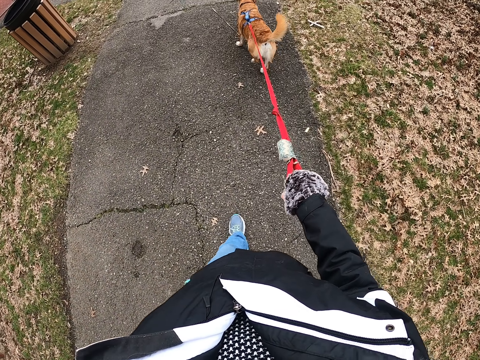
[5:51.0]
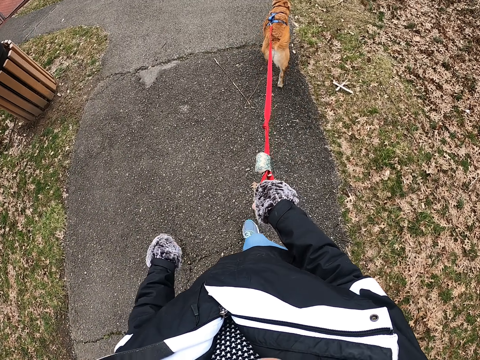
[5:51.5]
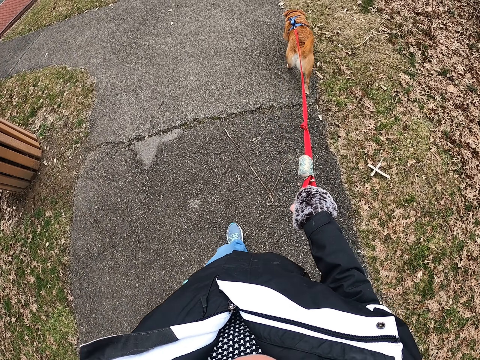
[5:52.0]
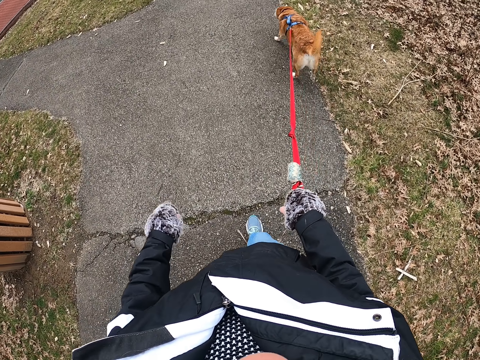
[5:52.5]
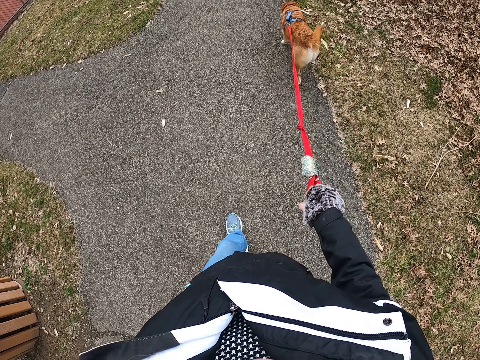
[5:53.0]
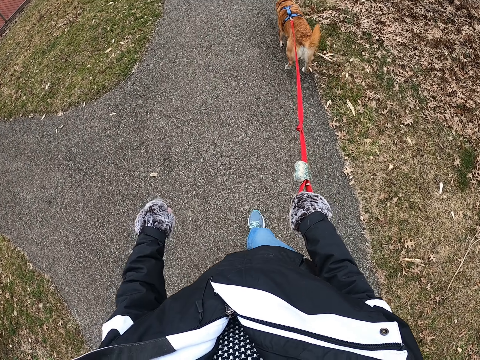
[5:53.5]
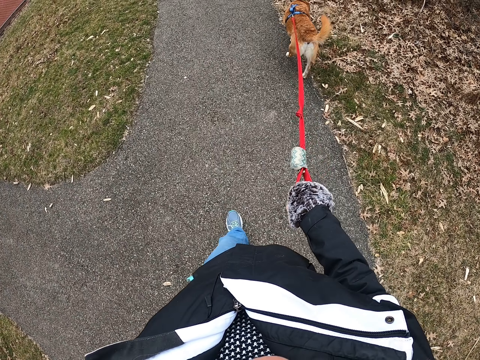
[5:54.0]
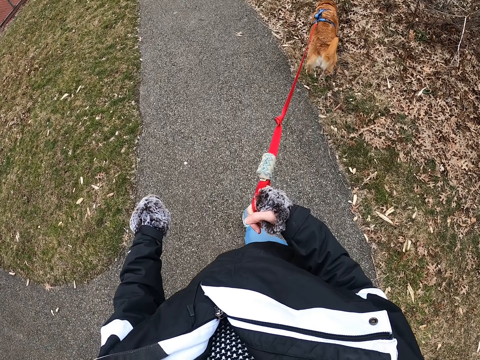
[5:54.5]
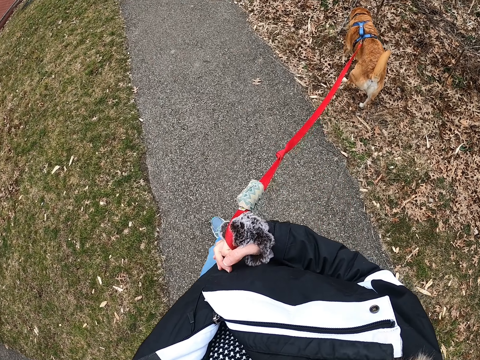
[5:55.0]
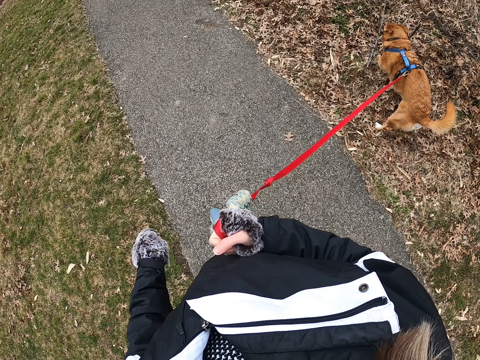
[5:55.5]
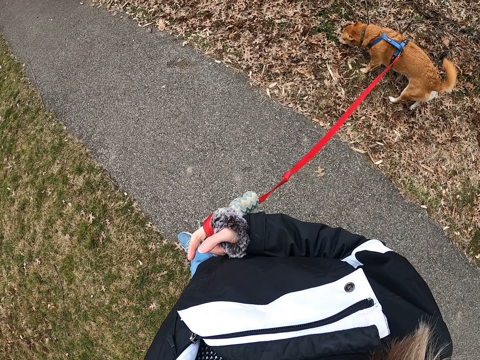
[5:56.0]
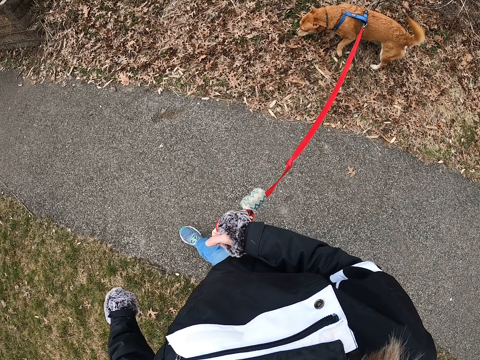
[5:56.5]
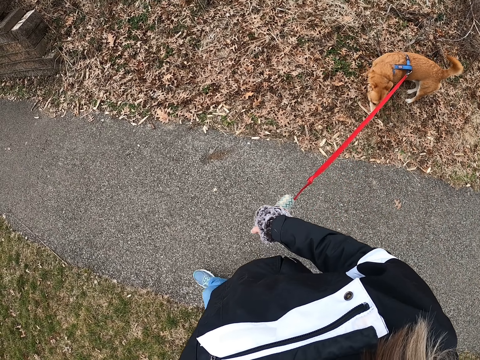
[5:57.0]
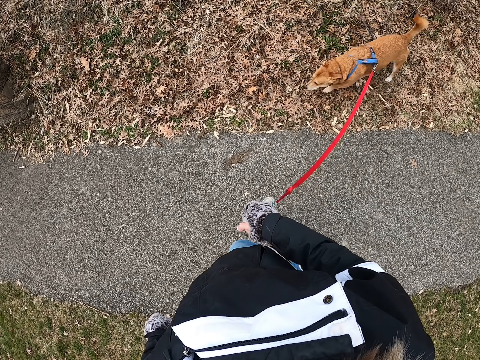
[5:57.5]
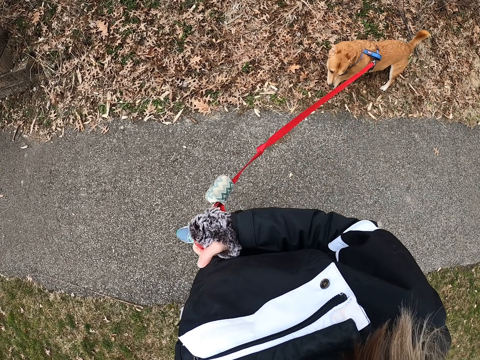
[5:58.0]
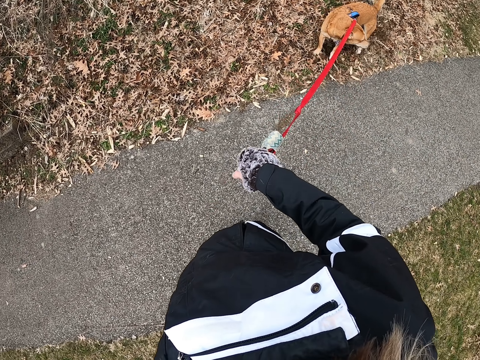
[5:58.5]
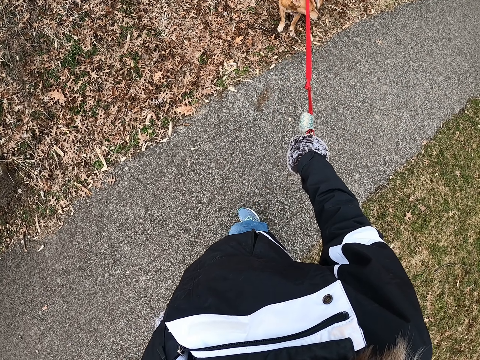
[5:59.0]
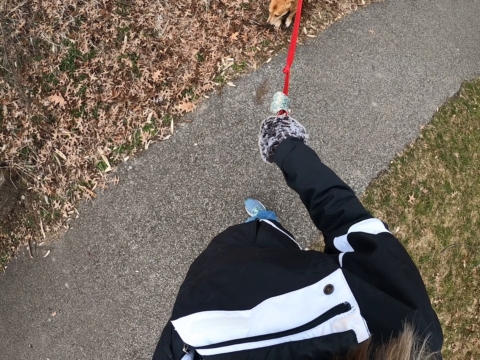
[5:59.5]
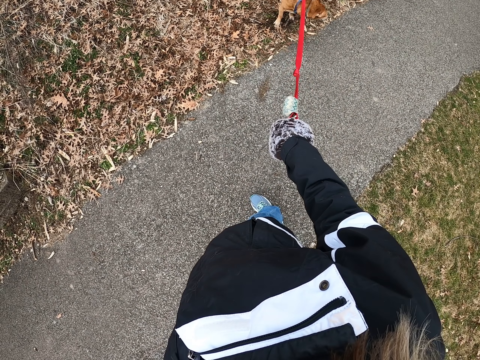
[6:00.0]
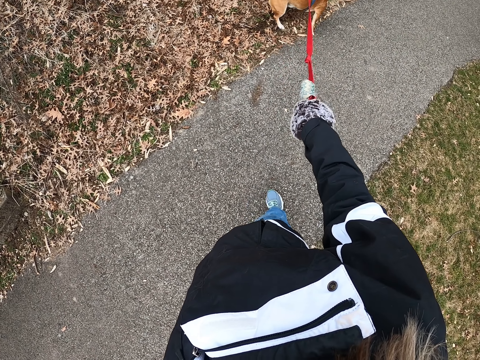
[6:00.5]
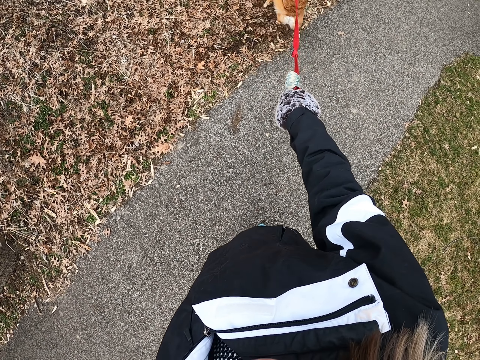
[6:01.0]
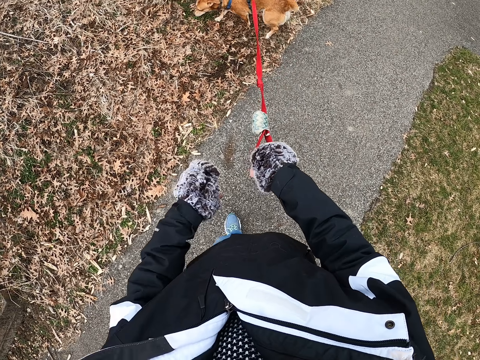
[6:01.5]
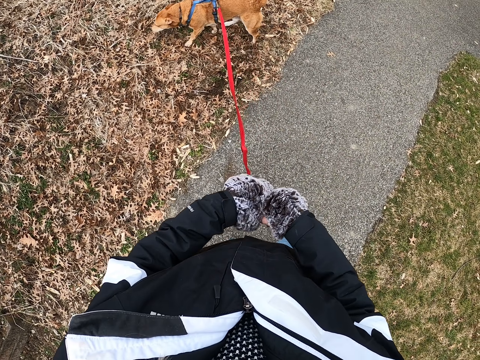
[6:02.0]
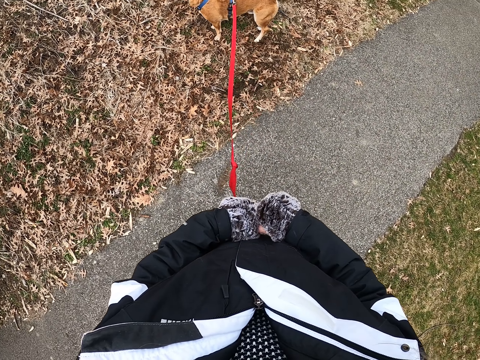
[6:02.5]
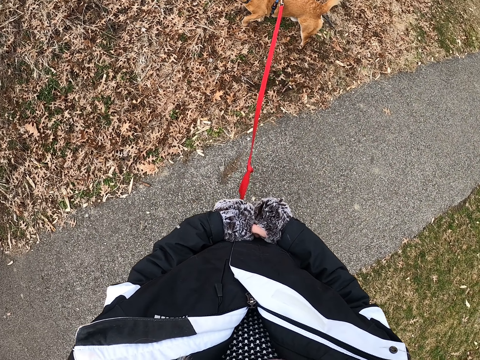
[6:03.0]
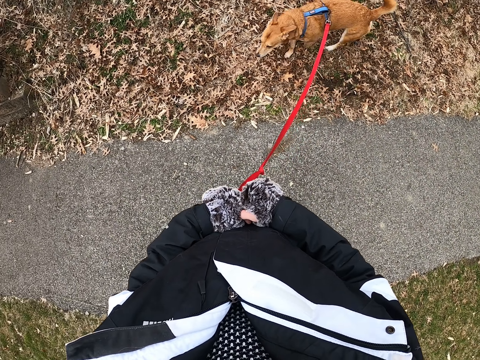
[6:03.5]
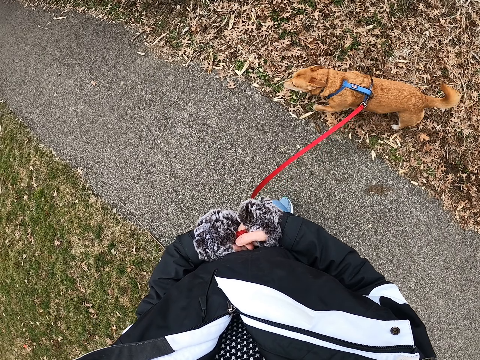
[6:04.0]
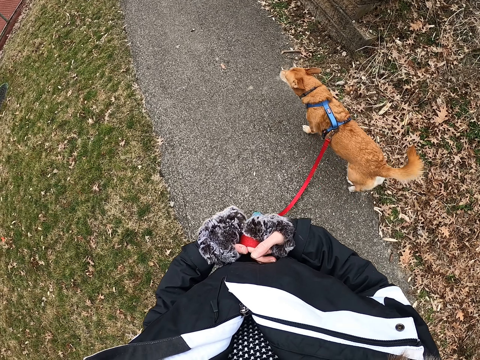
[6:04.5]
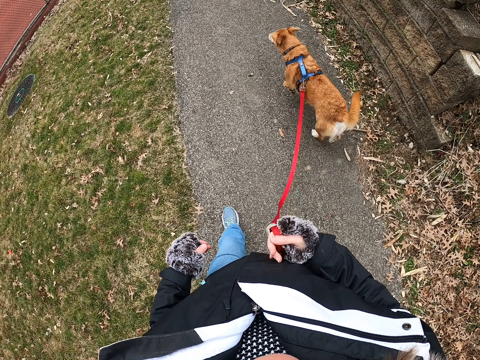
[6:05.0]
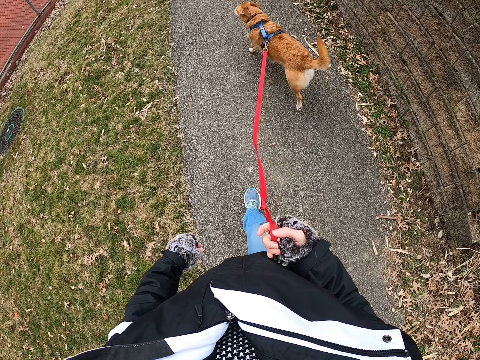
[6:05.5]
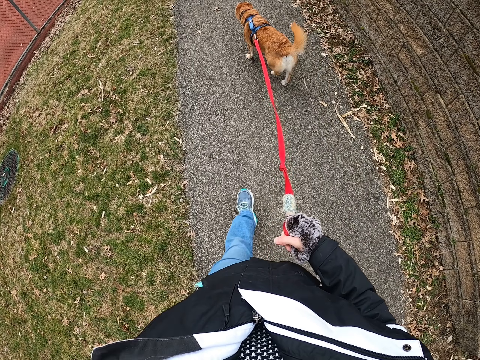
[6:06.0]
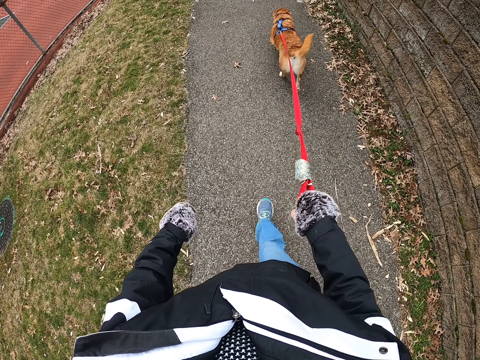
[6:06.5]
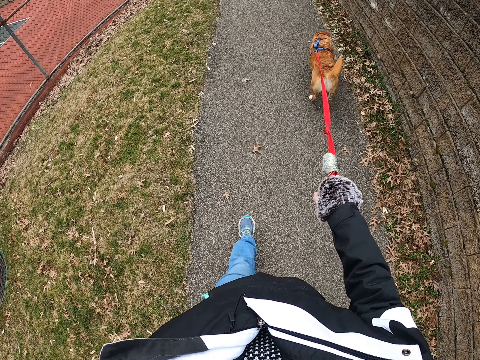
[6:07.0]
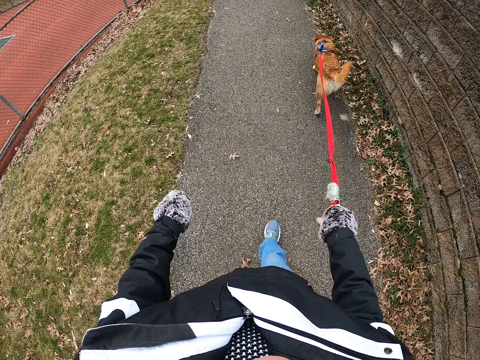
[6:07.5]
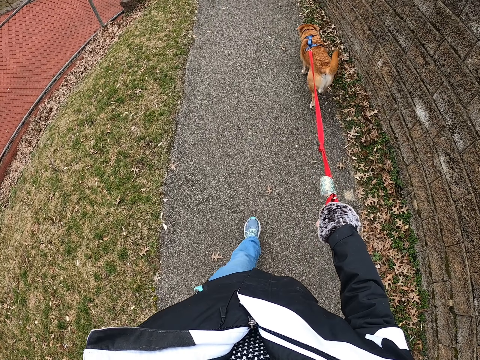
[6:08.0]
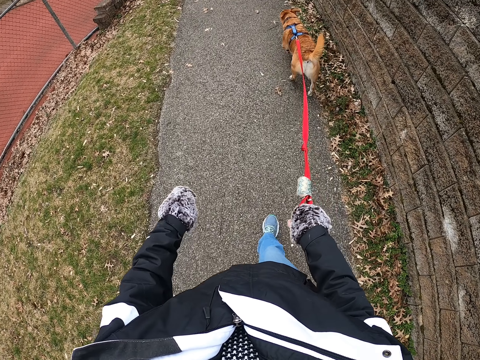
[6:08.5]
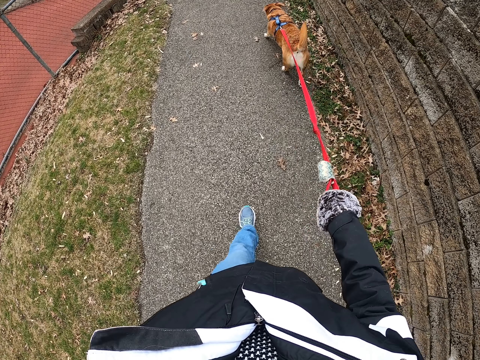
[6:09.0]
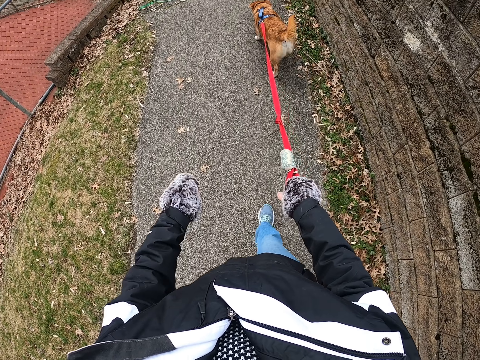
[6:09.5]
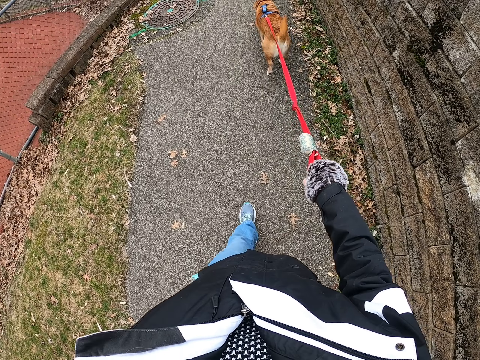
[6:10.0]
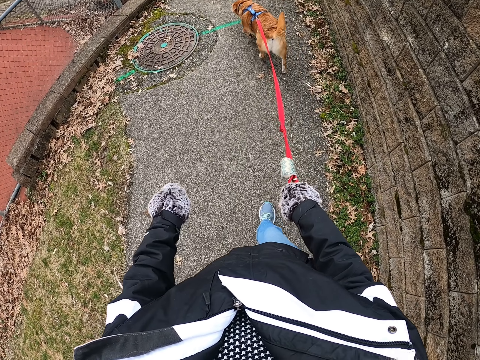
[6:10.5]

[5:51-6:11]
The camera wearer walks the dog. They pull the dog leash. They look at the dog. They pull the dog leash. They stand on the road with the dog. They stop. They look at the dog. They pull the dog leash. They walk on the road with the dog.

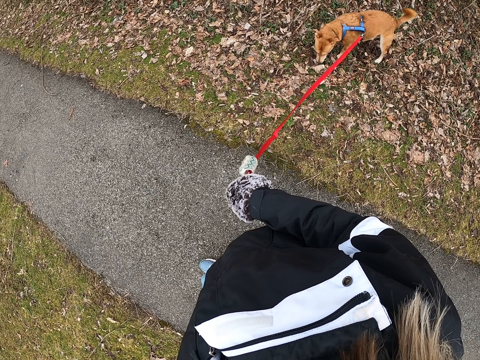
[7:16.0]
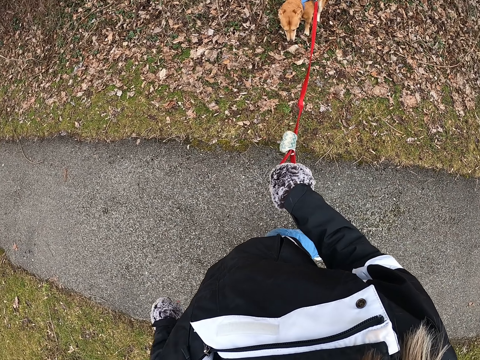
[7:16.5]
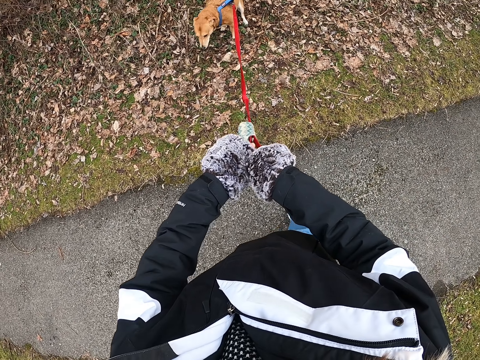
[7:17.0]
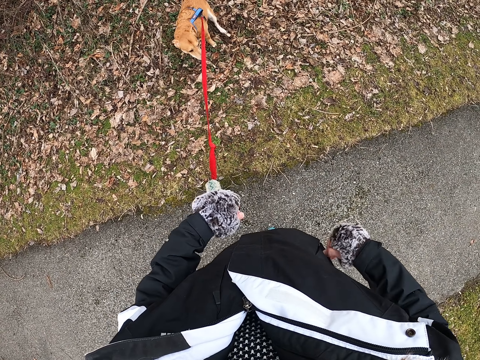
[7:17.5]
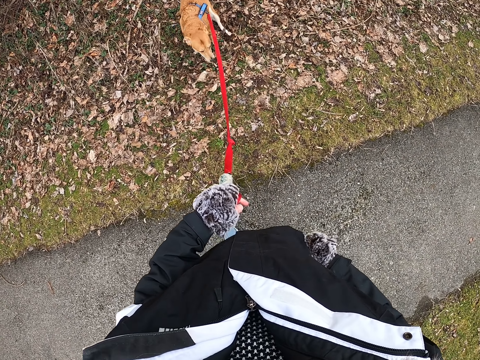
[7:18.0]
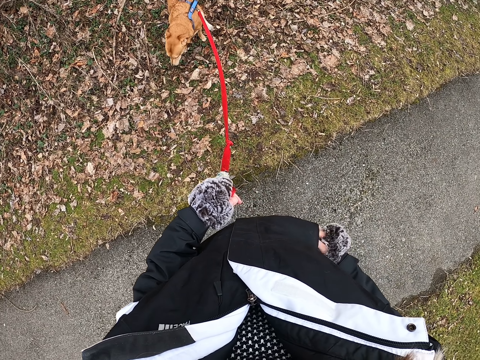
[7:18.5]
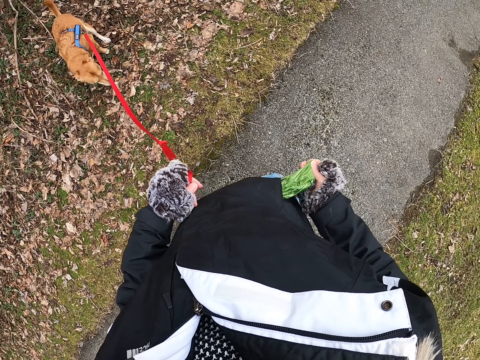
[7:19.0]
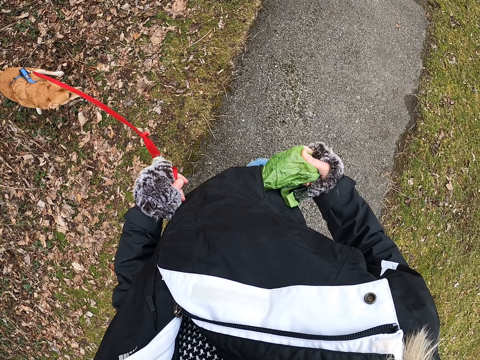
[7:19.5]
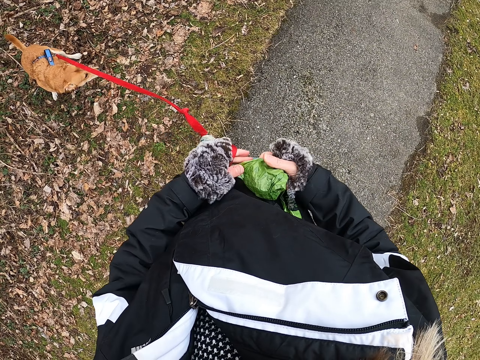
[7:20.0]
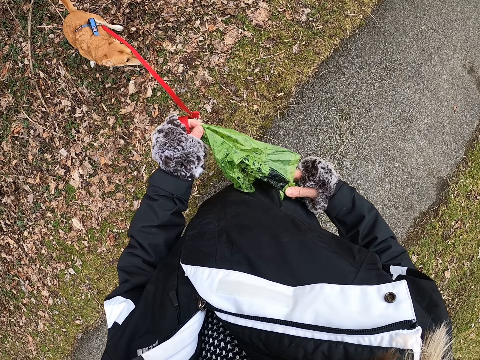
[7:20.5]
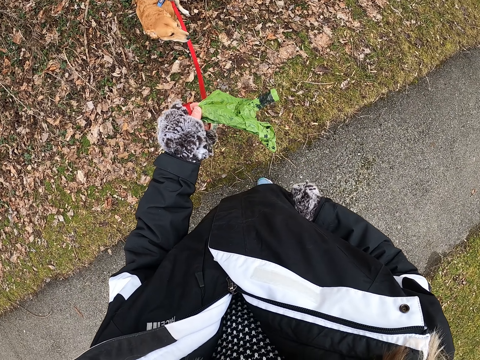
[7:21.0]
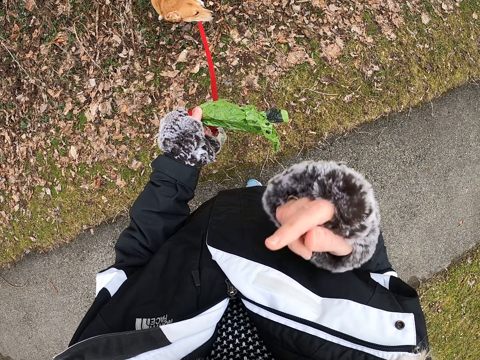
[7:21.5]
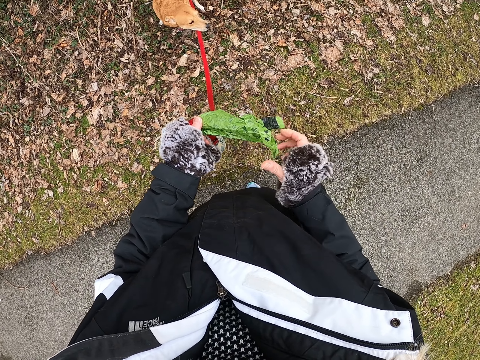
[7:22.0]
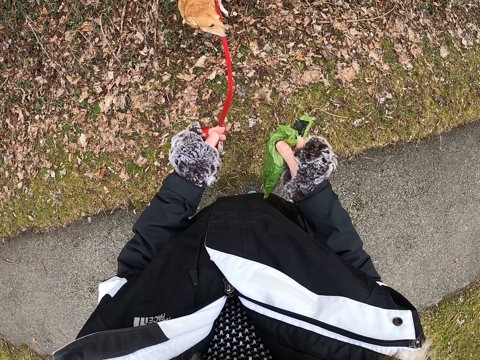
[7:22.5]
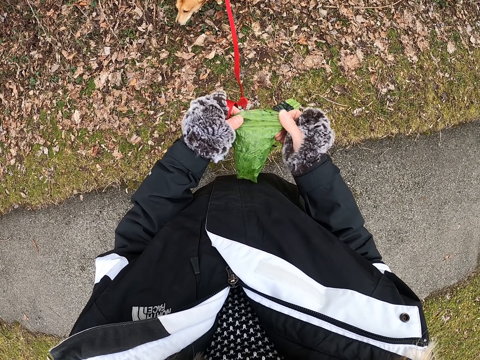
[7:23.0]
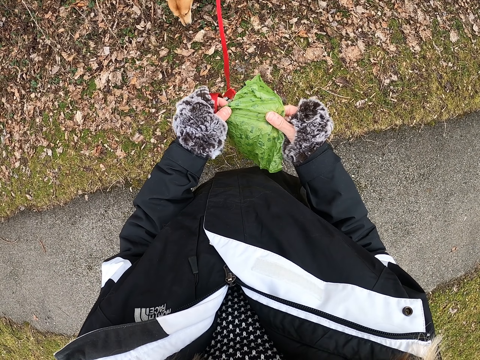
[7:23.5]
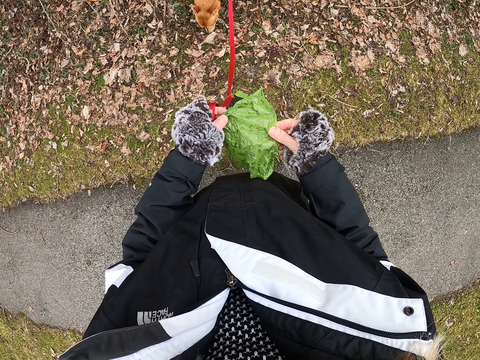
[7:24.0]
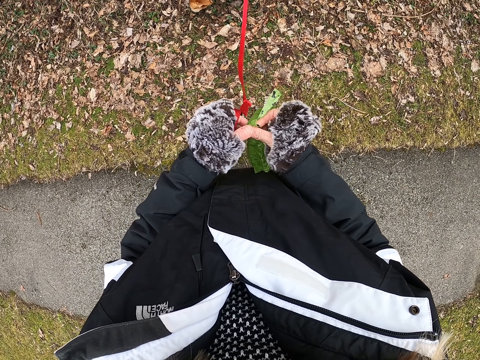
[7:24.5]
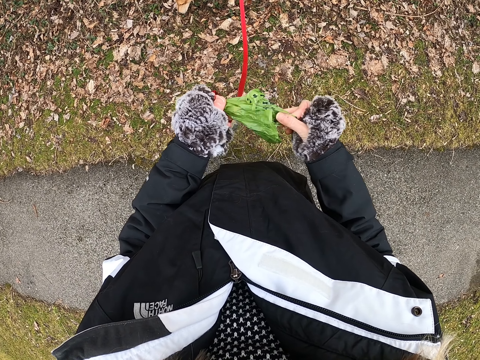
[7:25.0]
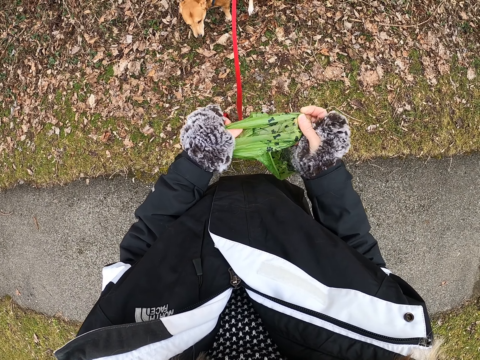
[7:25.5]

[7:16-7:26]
The camera wearer stands on the road with the dog. They look at the dog. They stop. They pull out a plastic bag from the pocket. They do something with the hand. They open the plastic bag with the hand.
